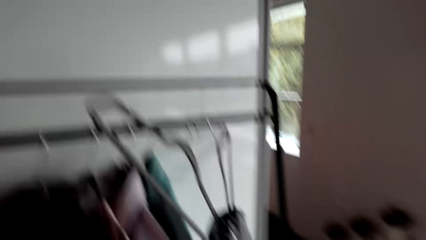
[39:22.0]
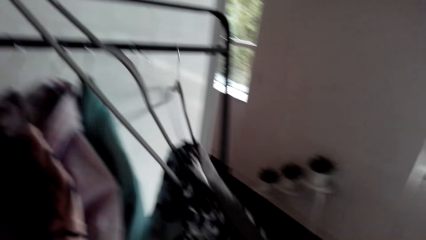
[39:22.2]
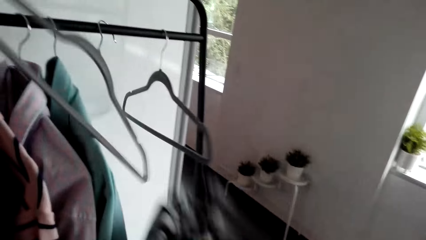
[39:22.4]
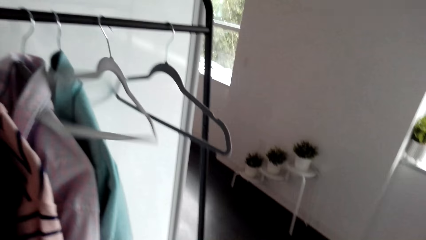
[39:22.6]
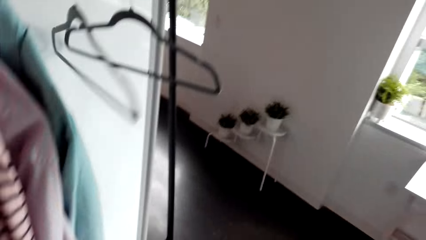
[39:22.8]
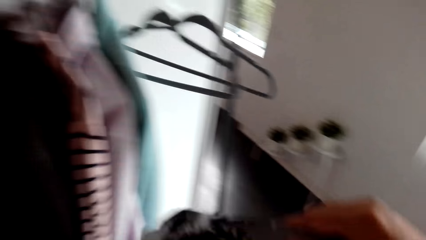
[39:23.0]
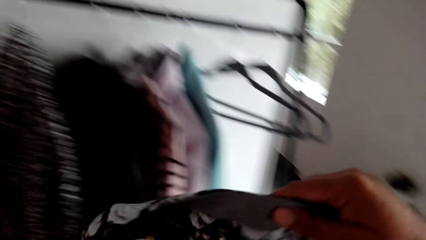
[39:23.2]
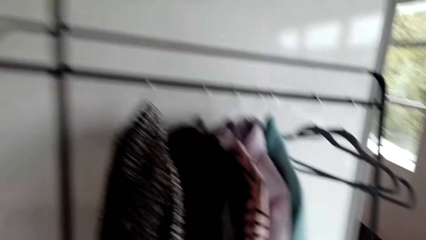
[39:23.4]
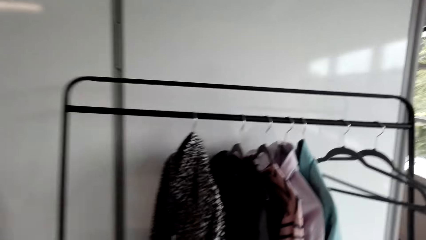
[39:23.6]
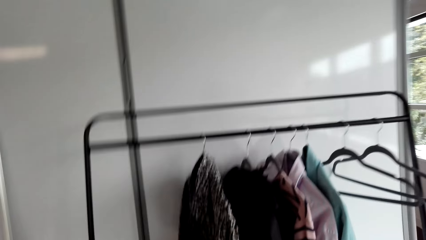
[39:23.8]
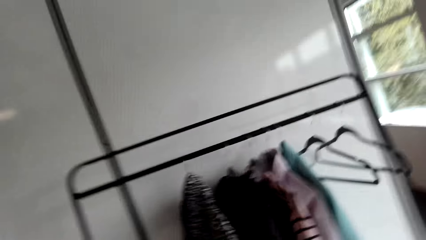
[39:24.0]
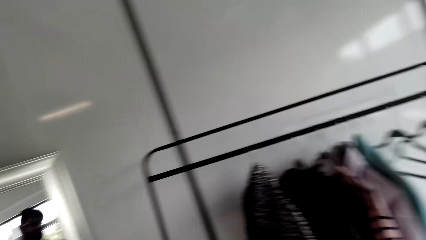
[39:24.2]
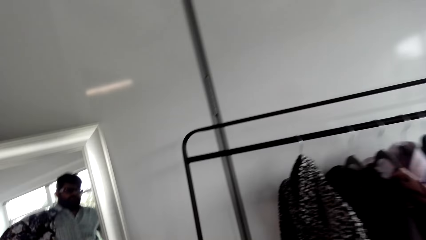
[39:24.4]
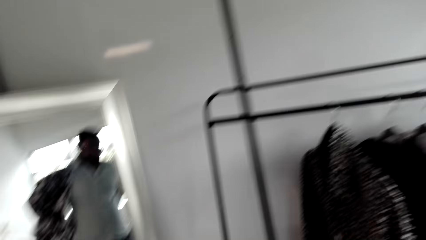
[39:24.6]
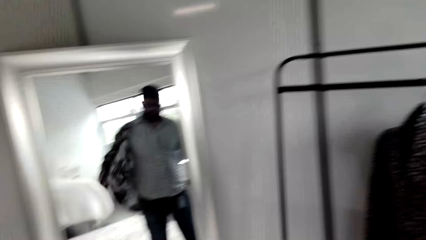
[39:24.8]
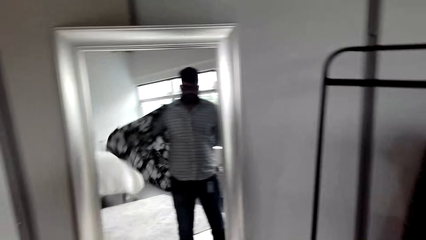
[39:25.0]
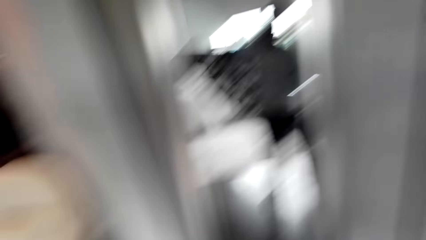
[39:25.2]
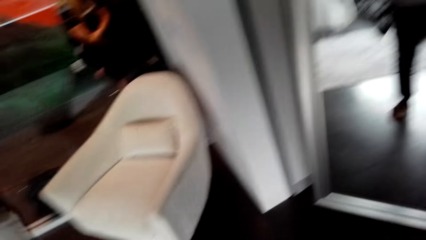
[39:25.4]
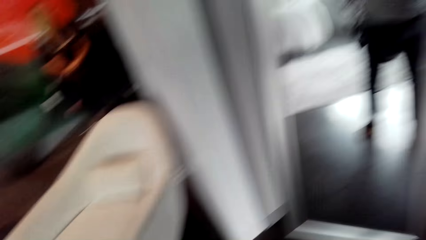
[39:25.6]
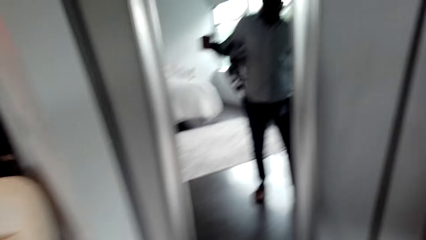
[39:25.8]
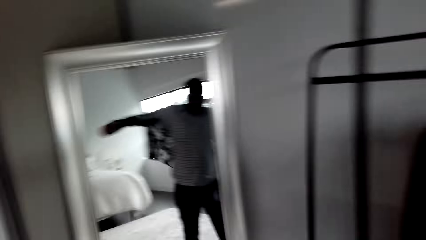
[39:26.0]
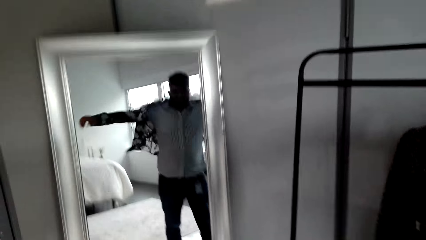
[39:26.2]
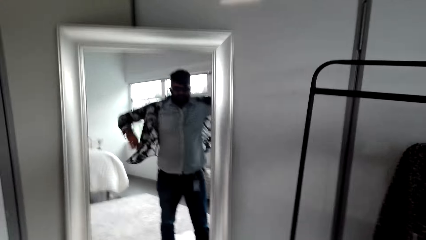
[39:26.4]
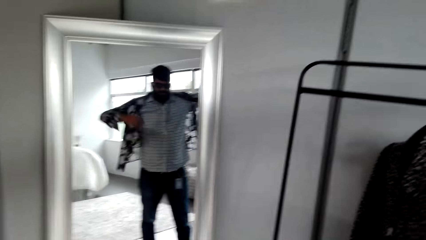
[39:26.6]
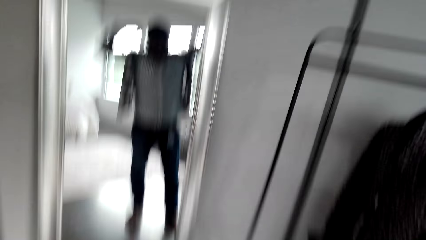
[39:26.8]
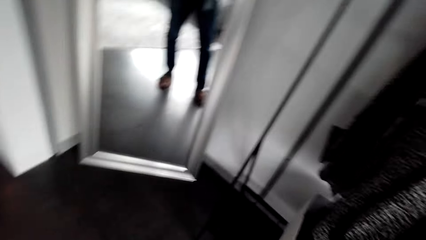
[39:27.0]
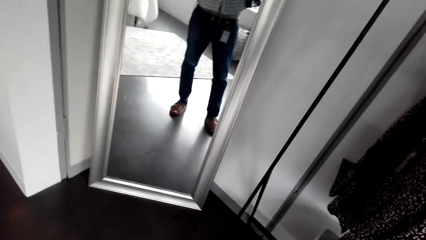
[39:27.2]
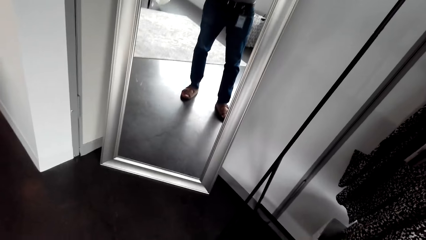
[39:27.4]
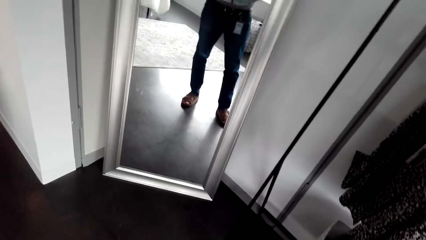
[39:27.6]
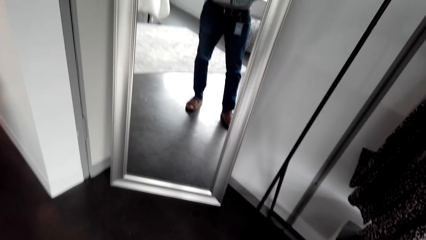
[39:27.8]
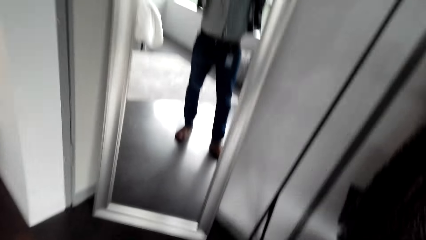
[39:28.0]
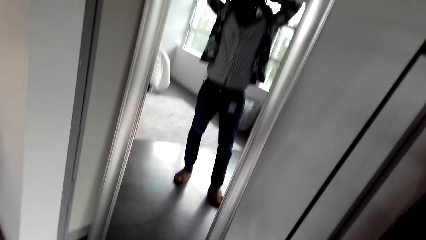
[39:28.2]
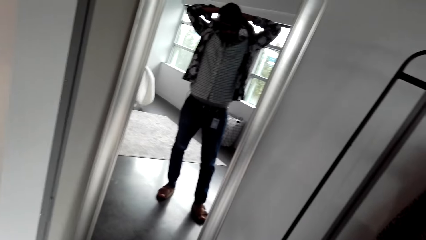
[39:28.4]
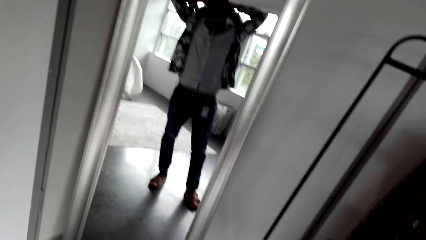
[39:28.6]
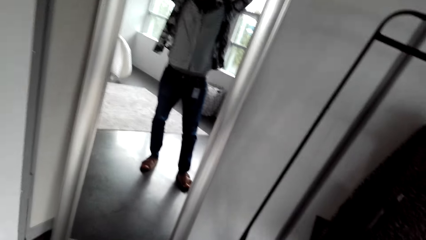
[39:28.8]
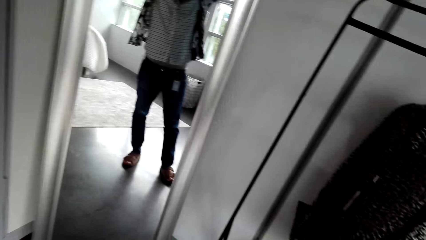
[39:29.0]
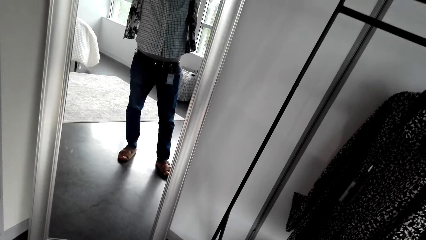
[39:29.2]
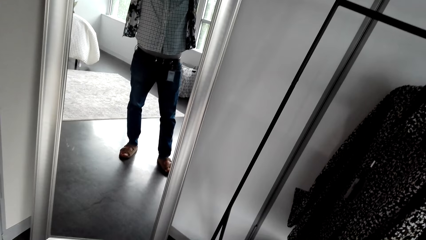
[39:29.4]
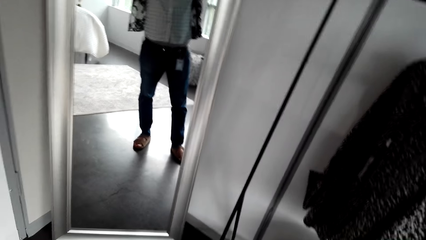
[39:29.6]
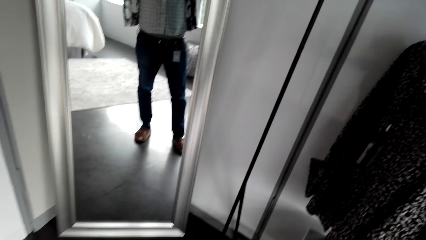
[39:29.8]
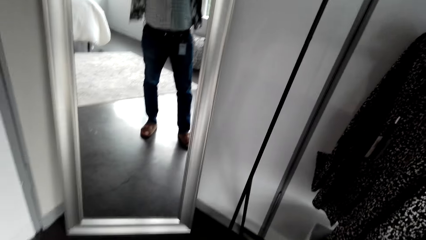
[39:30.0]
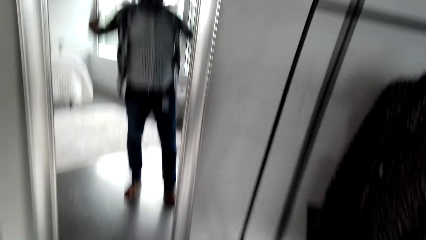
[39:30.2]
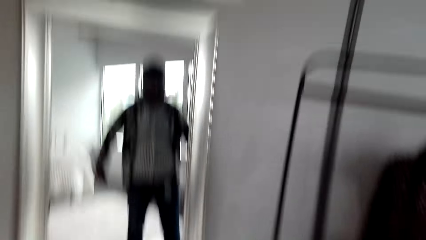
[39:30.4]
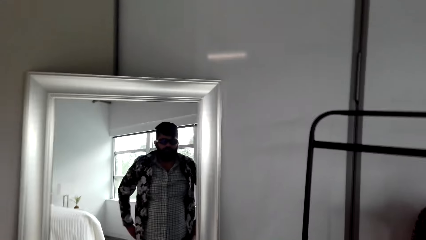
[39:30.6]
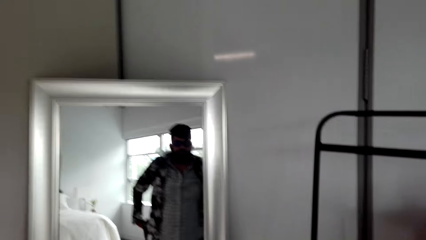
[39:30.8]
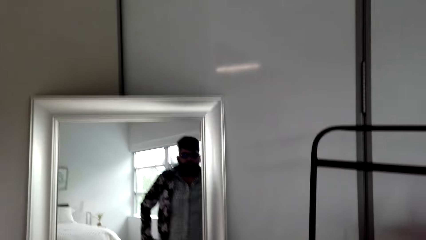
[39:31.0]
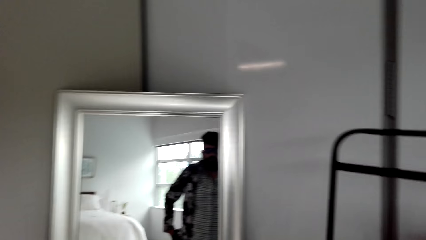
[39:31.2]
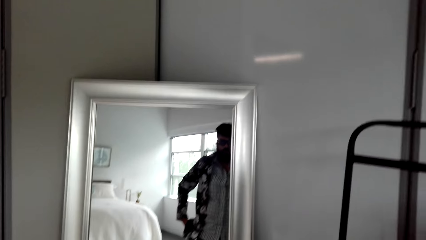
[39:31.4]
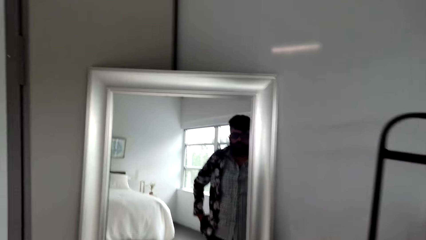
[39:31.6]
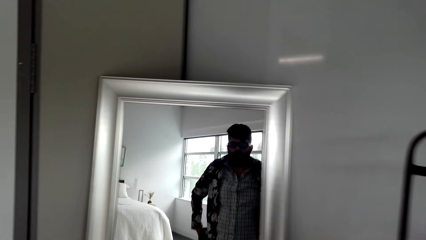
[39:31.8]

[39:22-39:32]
The camera wearer takes a shirt from a hanger on a cloth rack. They wear the shirt in front of a mirror.

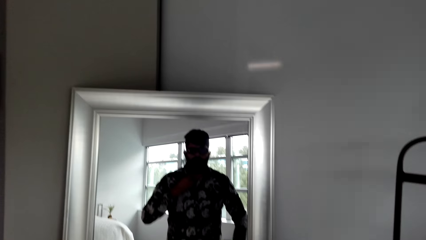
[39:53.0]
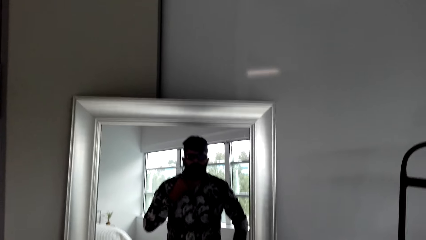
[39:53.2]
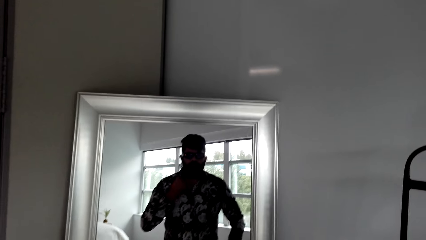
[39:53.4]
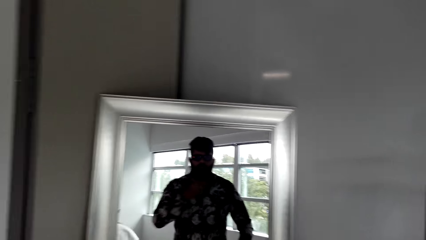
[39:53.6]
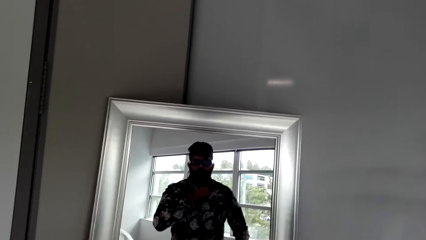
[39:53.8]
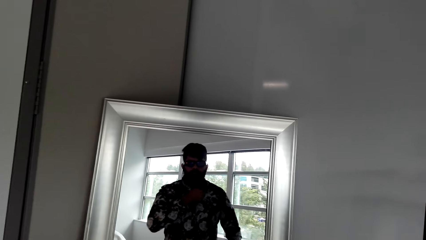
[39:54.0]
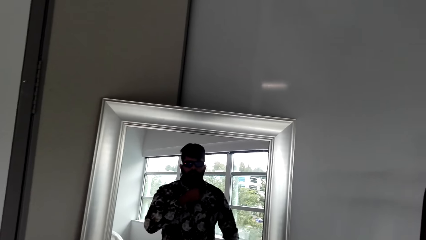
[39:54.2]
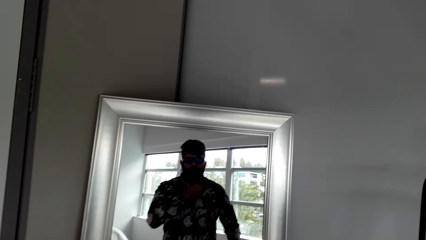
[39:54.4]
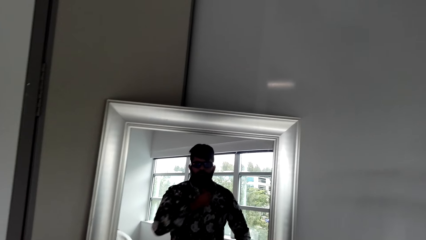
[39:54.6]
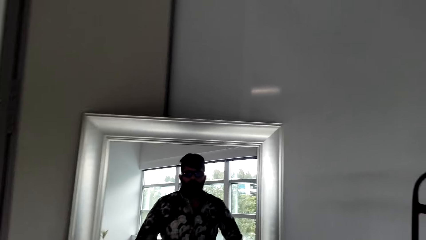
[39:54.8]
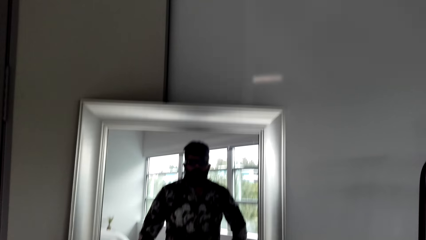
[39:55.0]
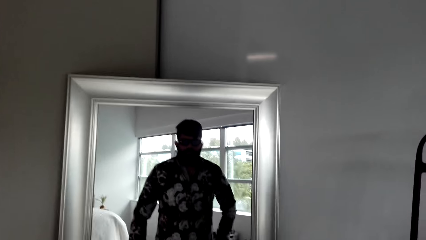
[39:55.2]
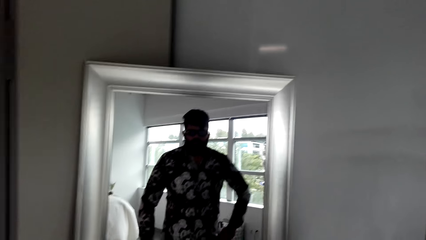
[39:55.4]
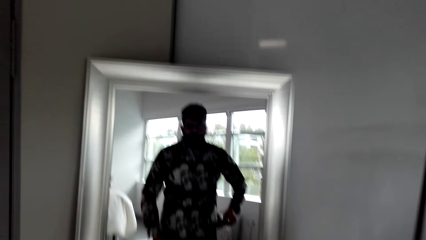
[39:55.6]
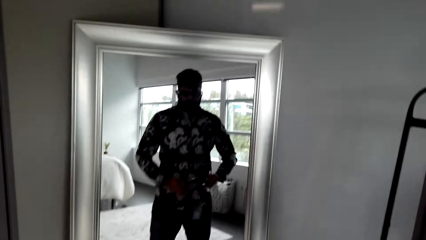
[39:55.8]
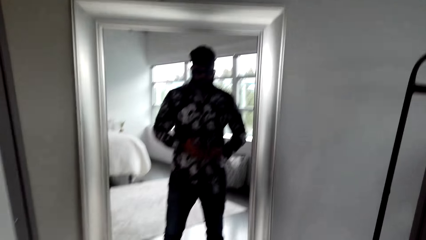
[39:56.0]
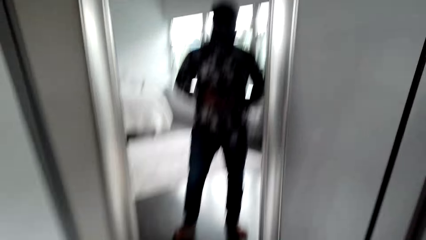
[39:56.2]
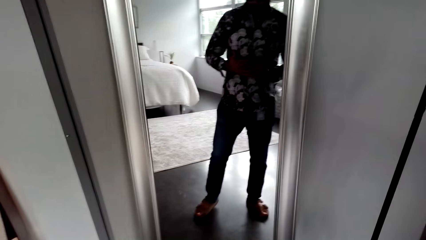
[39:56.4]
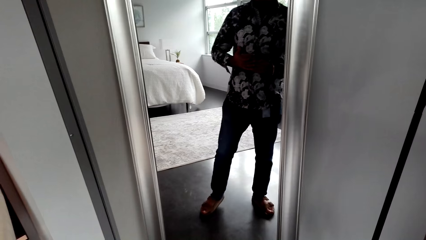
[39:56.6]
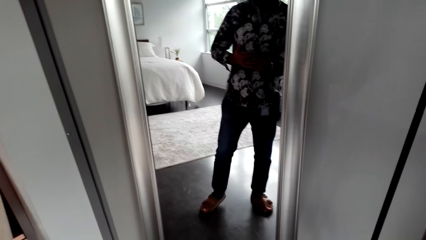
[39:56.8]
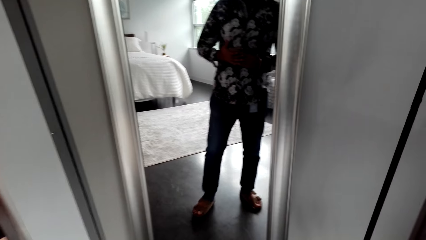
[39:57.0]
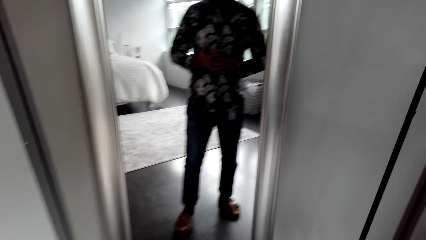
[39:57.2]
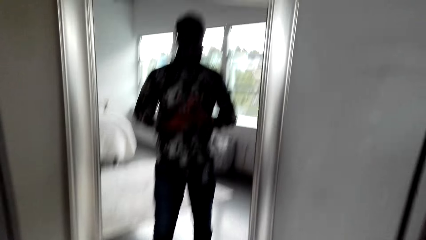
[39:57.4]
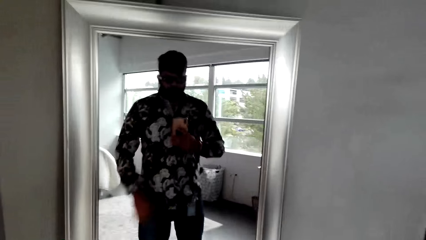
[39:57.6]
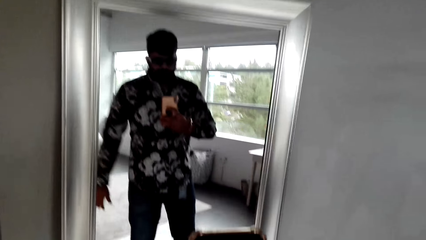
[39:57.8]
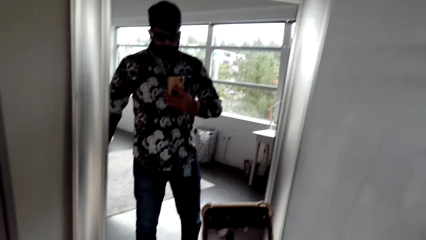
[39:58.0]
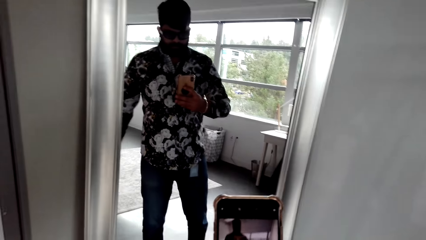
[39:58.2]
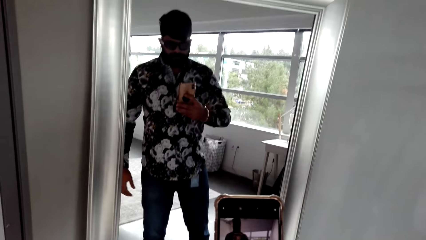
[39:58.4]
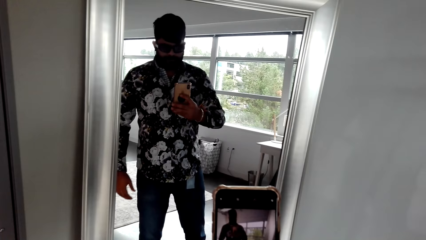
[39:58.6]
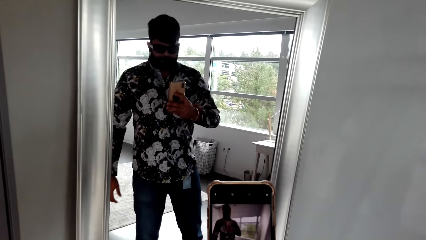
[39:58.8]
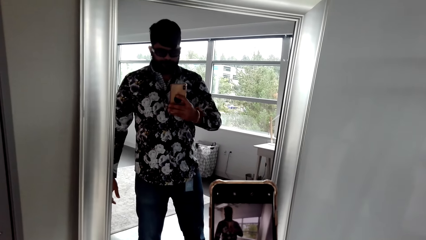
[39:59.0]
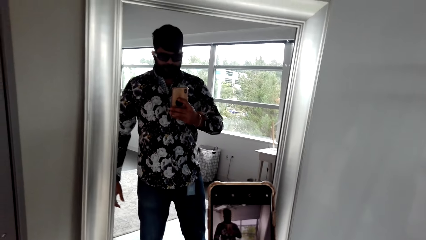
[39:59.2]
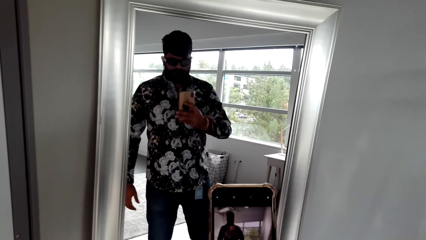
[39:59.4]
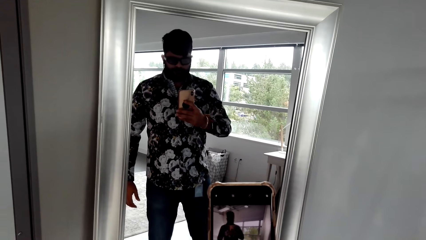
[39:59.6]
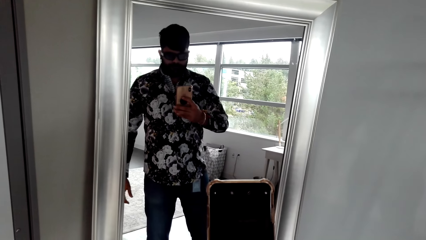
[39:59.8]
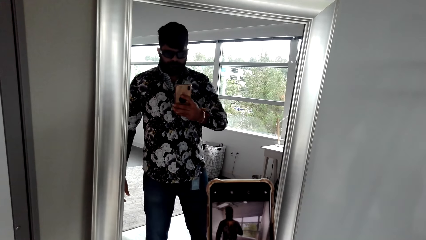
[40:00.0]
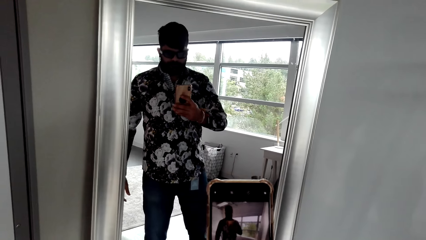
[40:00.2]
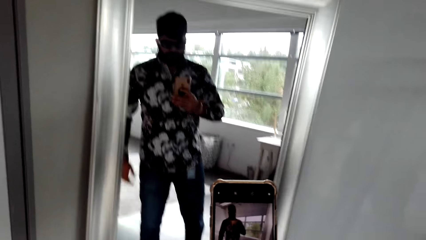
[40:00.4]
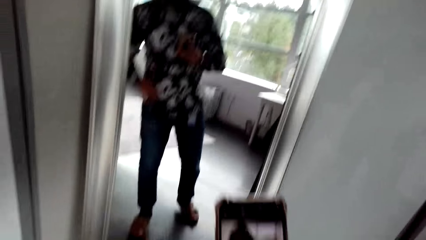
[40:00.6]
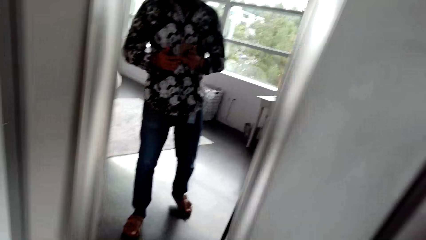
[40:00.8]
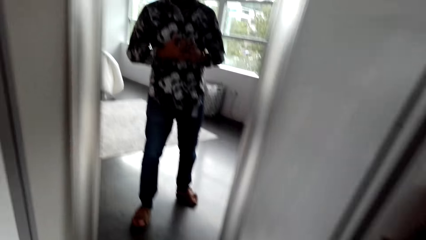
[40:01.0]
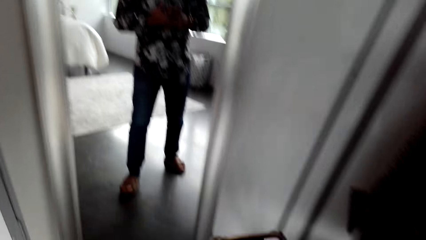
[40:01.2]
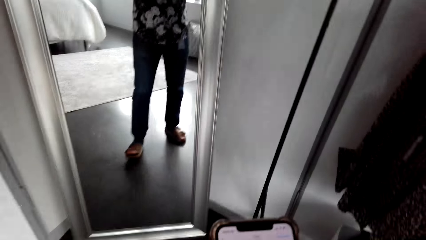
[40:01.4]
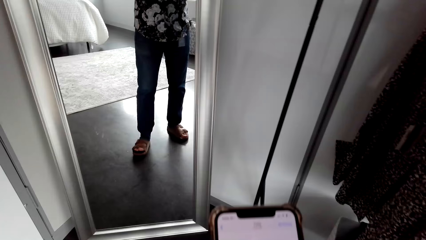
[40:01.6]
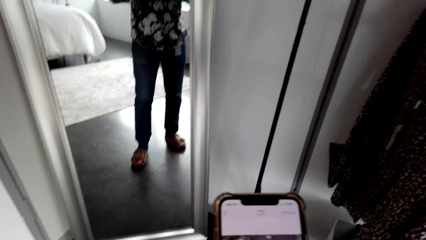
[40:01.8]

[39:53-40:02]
The camera wearer takes a phone out of his pocket. He uses the phone in front of a mirror. He takes a picture with the phone.
